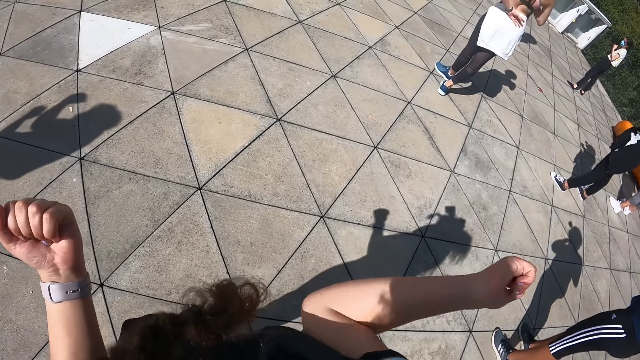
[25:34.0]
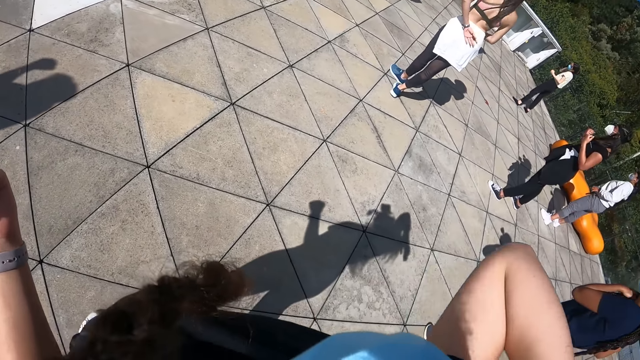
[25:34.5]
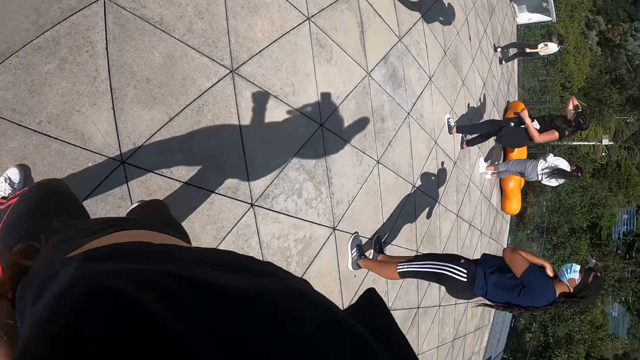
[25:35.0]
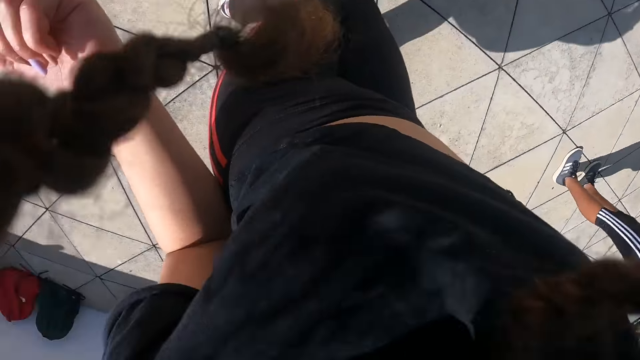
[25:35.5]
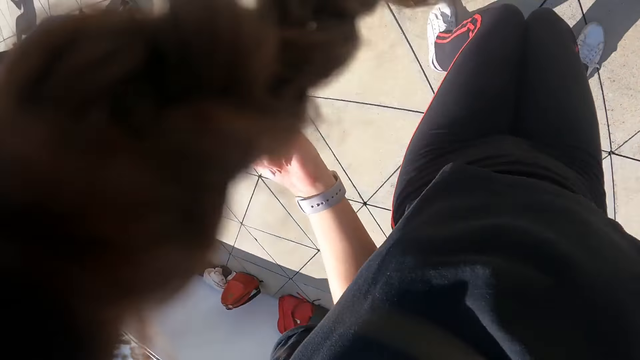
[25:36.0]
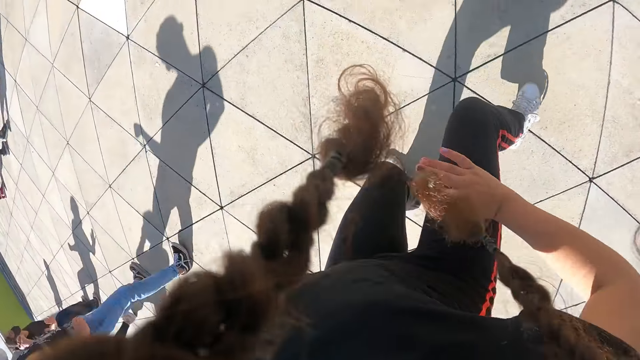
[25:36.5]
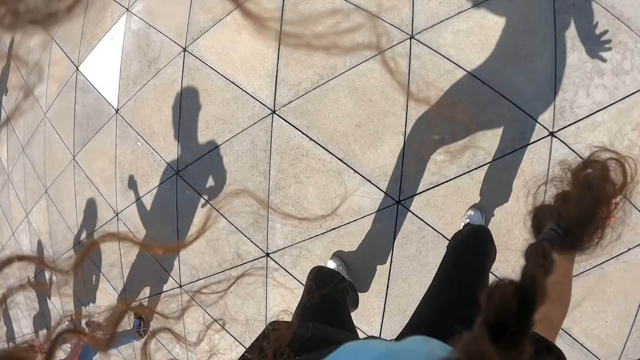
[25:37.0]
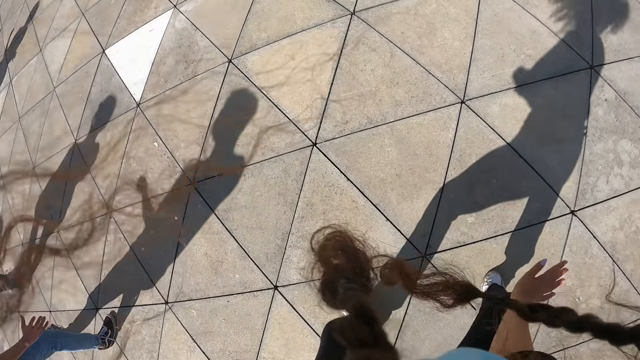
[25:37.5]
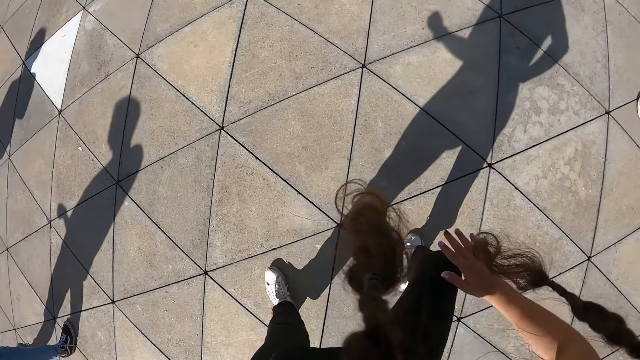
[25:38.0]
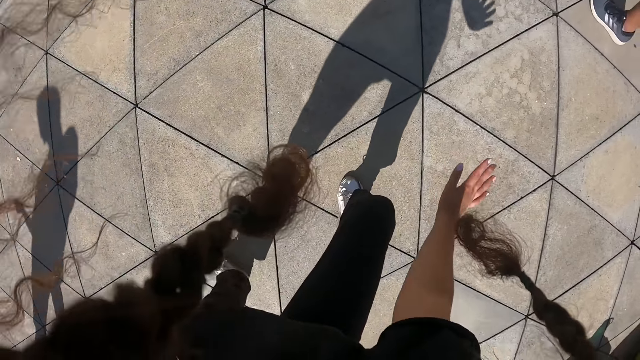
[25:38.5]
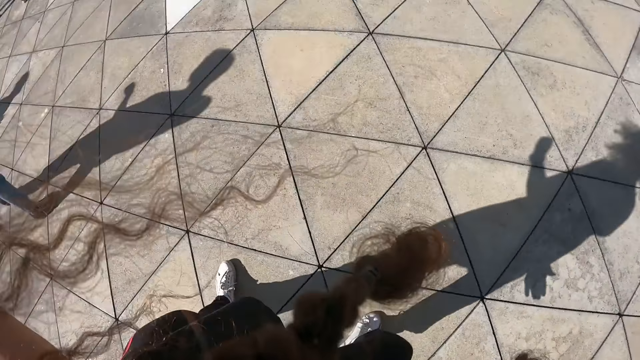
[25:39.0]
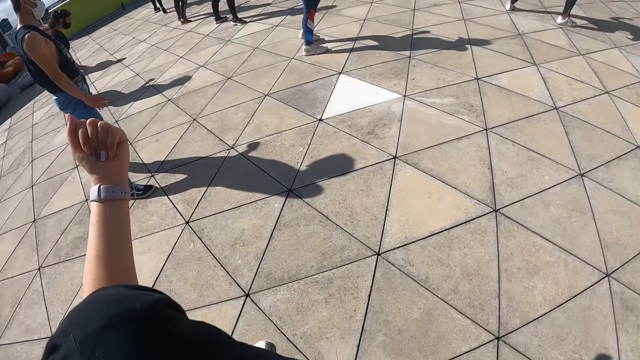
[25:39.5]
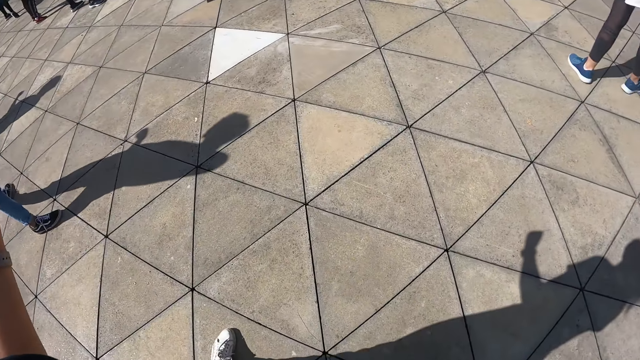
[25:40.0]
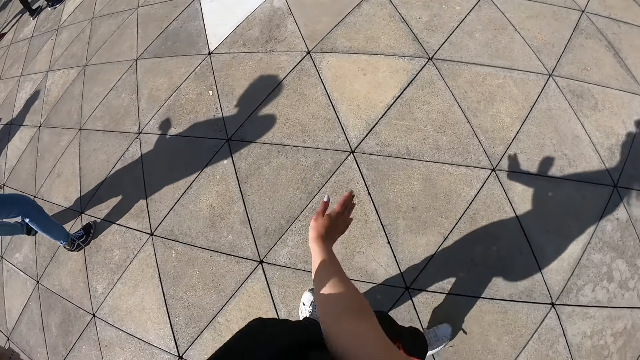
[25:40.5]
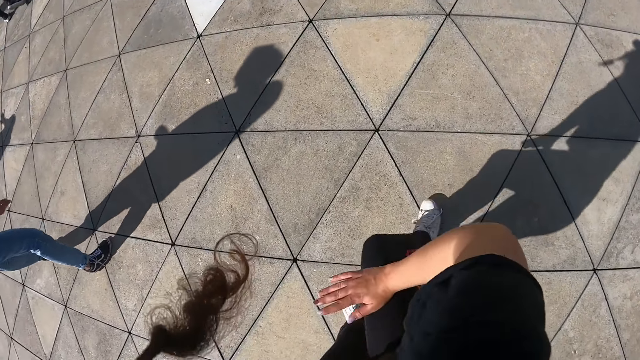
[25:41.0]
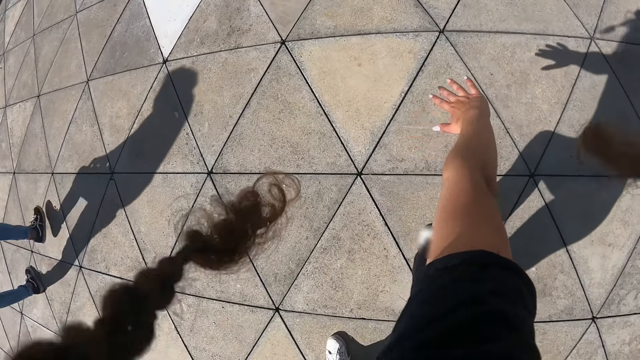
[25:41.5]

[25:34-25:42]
The camera wearer raises her right hand over her head. She kicks her right leg to the side. She swings her right hand. She looks aside. She kicks her right leg forward. A man dances.

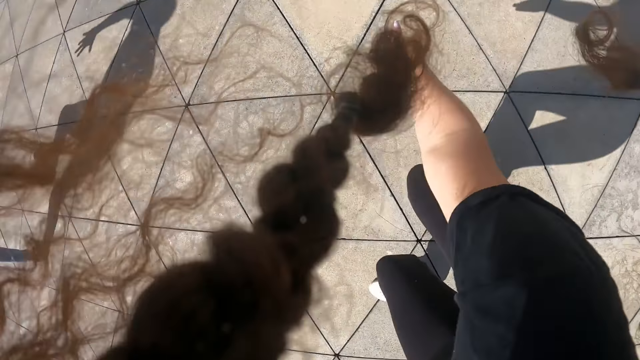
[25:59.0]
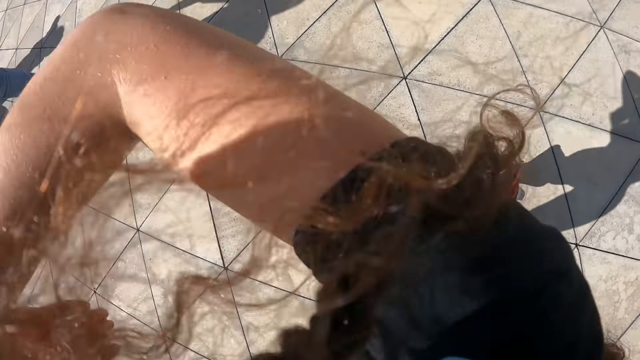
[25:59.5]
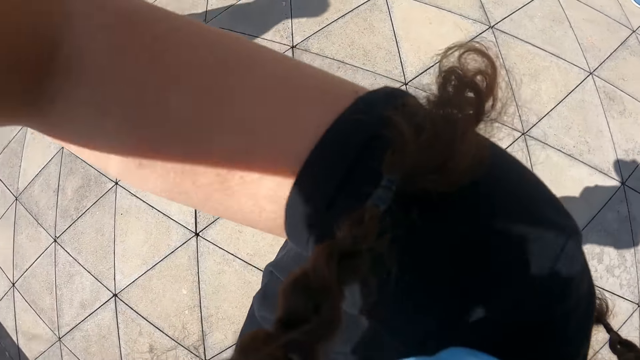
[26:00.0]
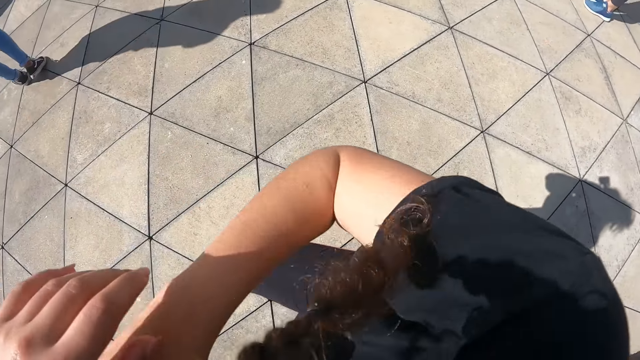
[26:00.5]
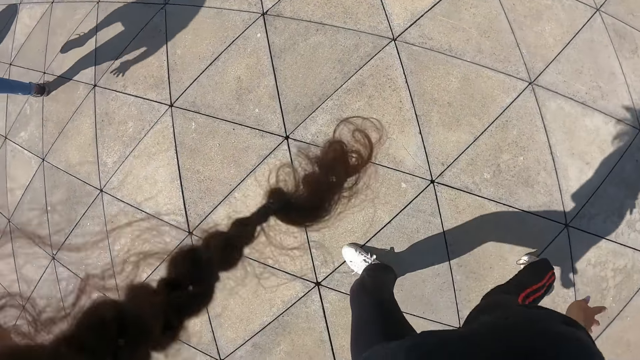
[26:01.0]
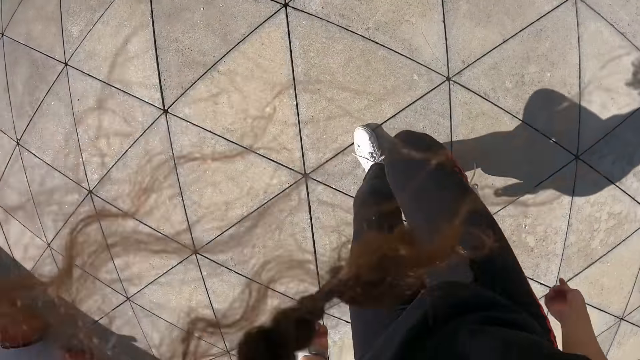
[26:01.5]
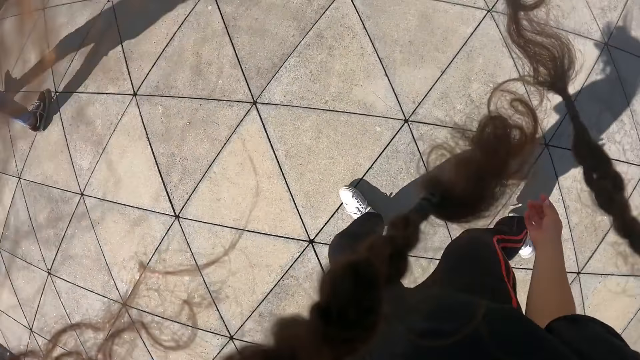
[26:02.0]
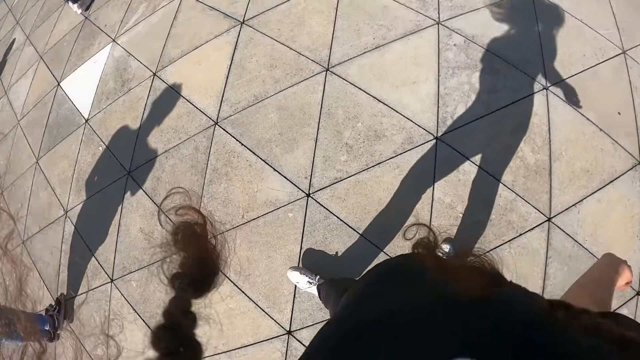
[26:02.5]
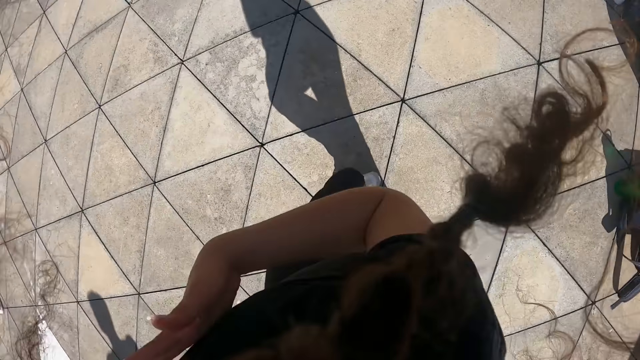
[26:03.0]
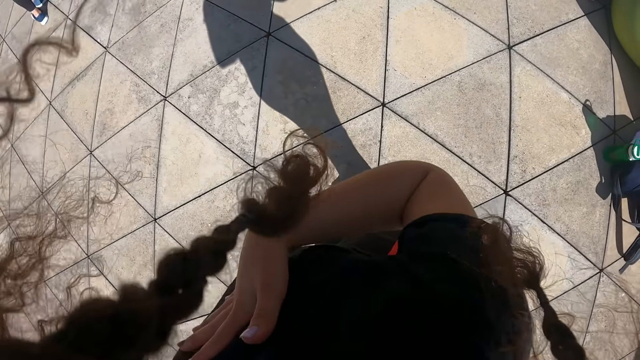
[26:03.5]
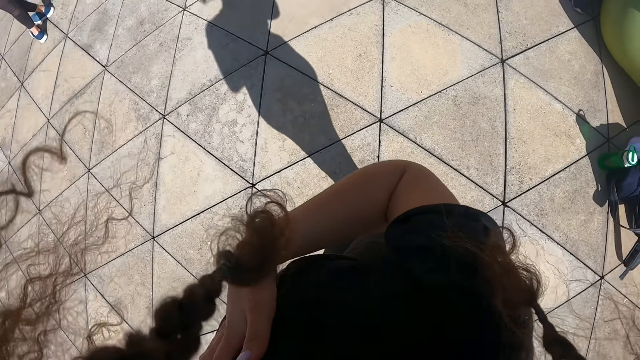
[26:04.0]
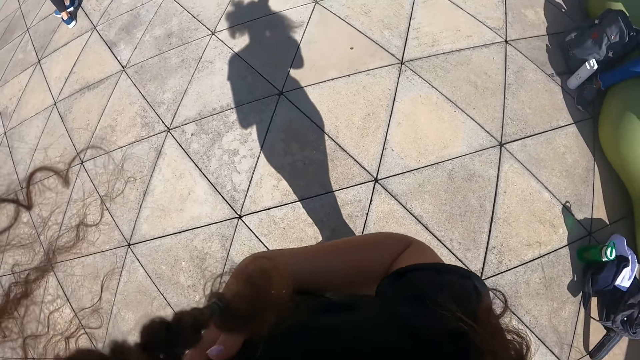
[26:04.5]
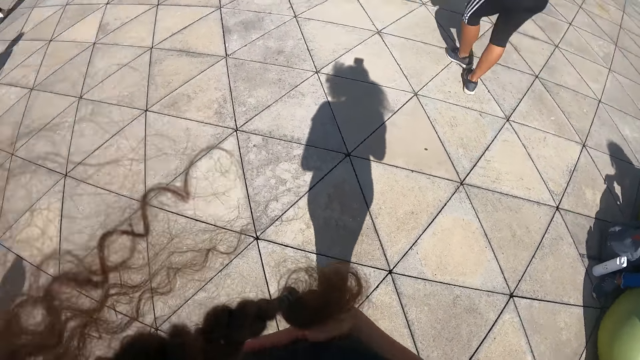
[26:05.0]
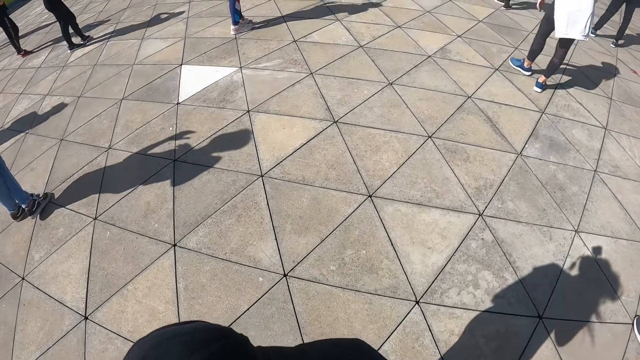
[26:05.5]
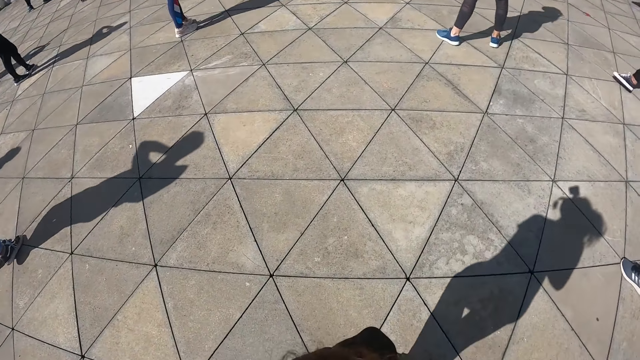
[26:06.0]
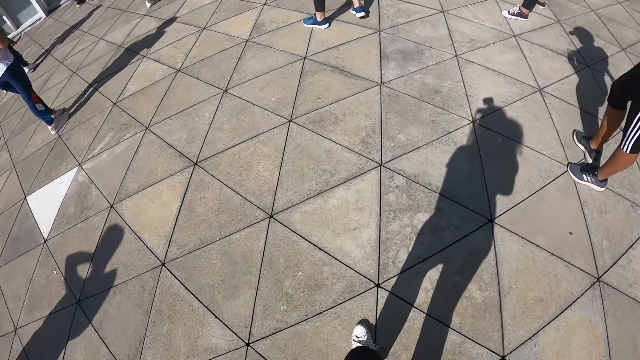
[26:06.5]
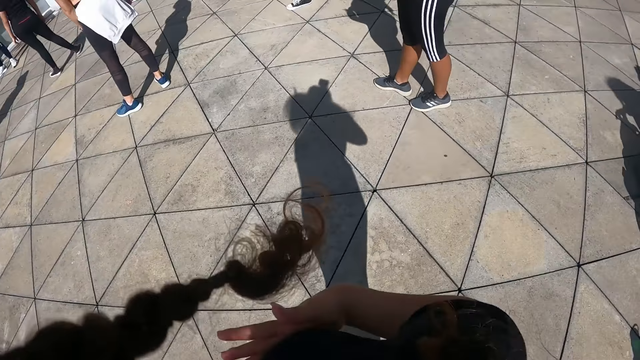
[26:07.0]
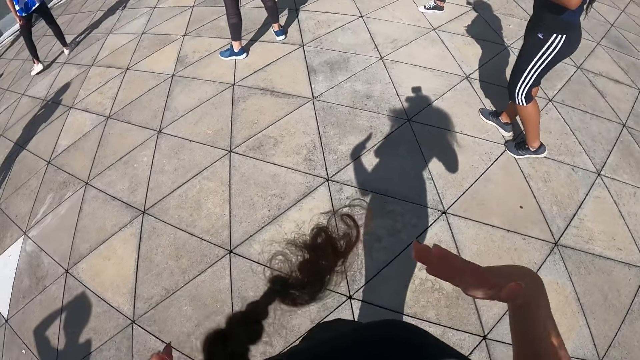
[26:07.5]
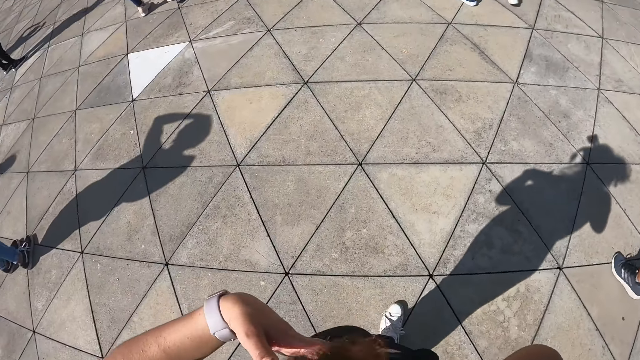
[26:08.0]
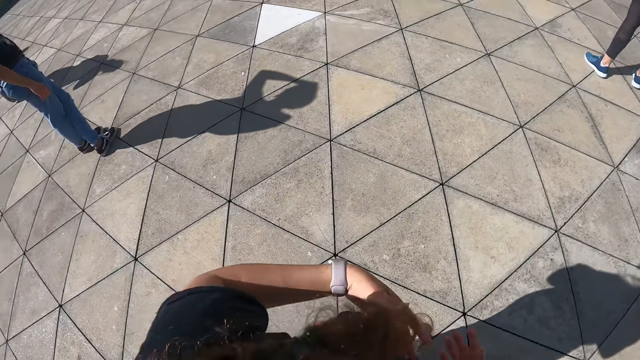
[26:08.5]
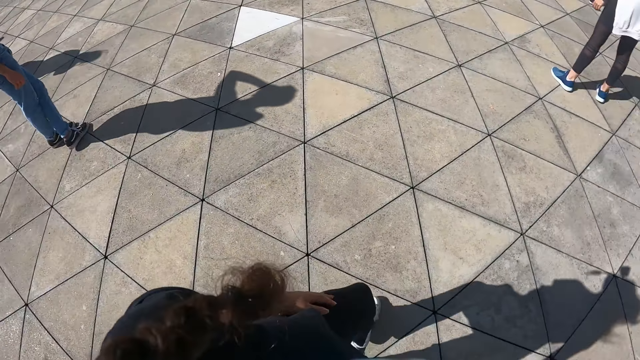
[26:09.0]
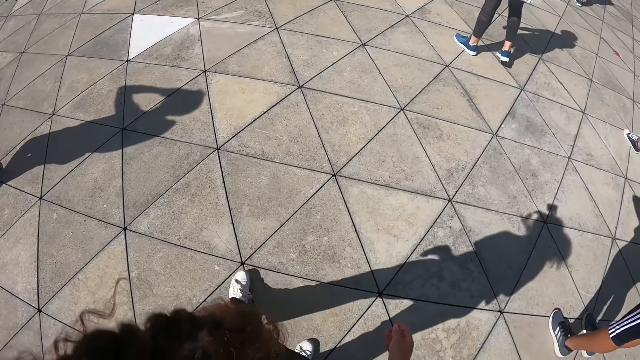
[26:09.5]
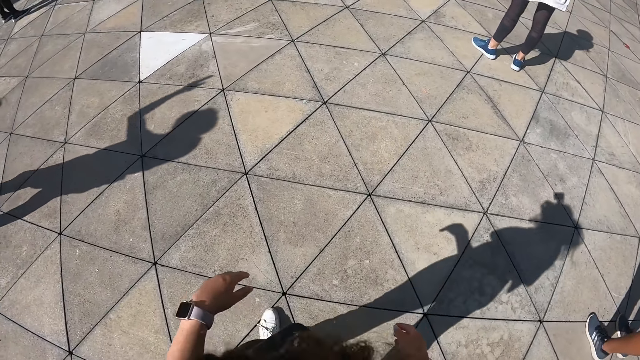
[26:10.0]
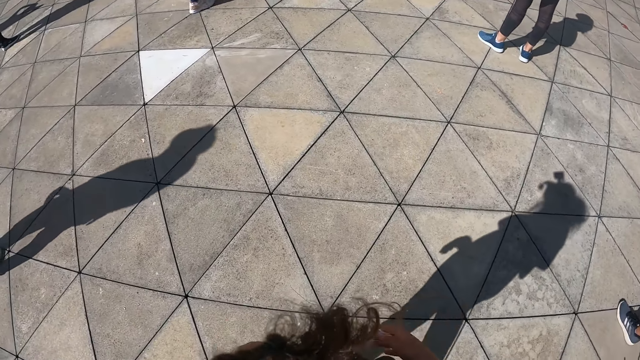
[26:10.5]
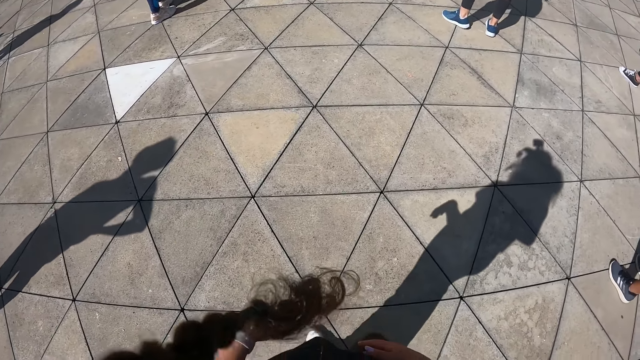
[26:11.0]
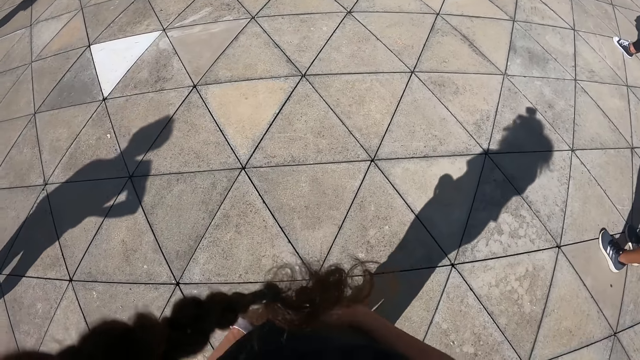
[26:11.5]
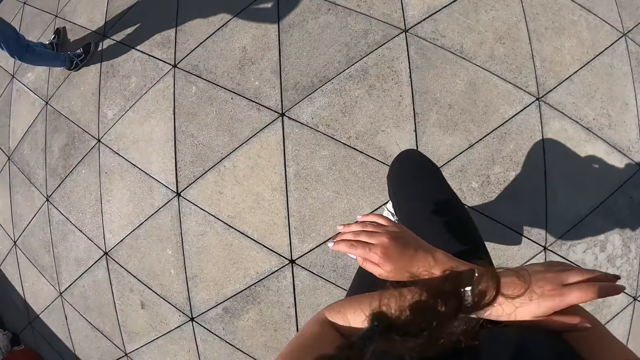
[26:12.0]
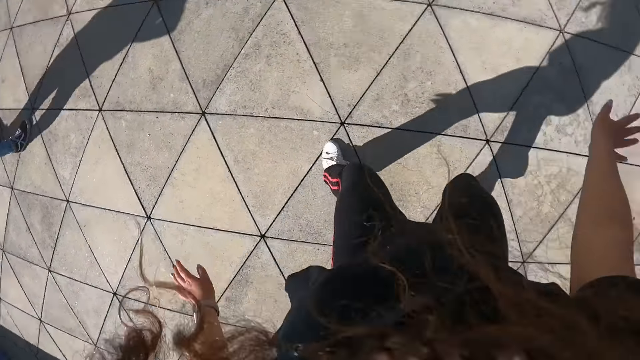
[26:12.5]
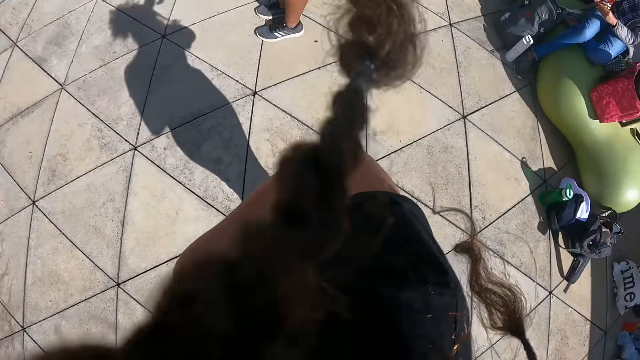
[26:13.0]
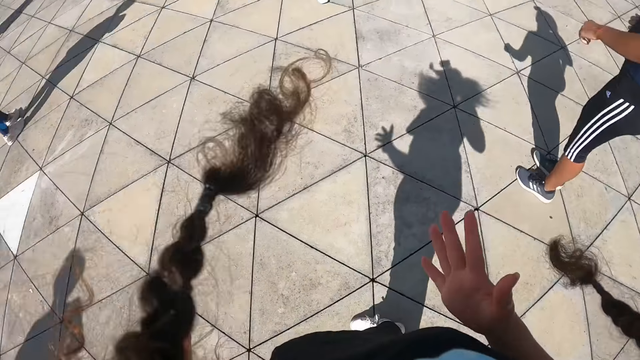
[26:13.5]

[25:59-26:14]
The camera wearer kicks her right leg back. She lifts her right leg. She places her right hand on her chest region. She places her hands on her chest region. She kicks her right foot around. She swings her hands around. She places her right hand on her chest region.
